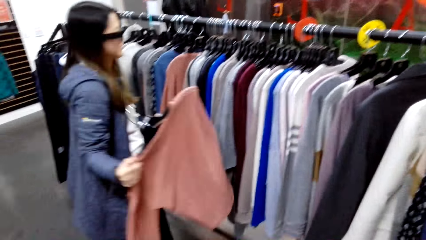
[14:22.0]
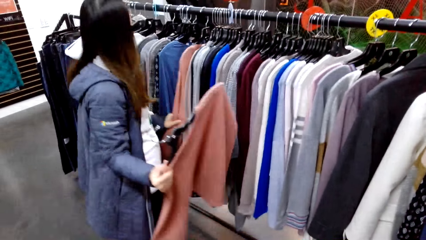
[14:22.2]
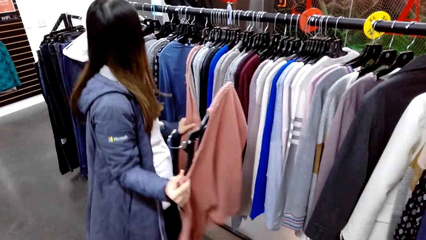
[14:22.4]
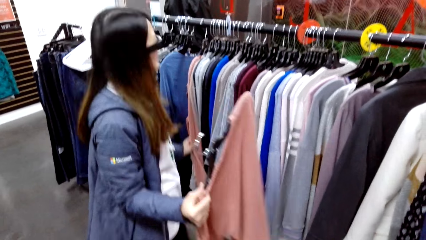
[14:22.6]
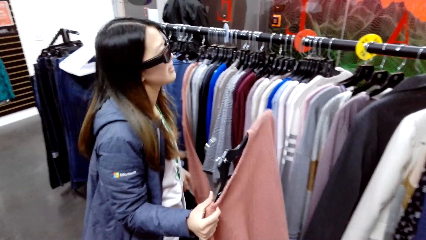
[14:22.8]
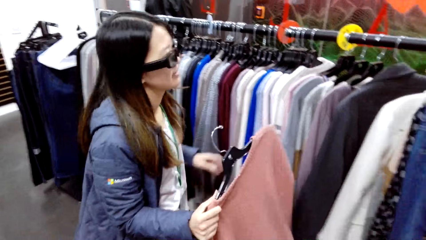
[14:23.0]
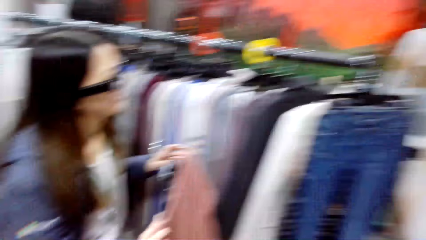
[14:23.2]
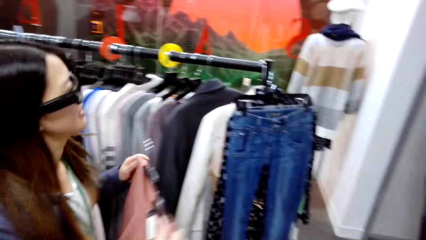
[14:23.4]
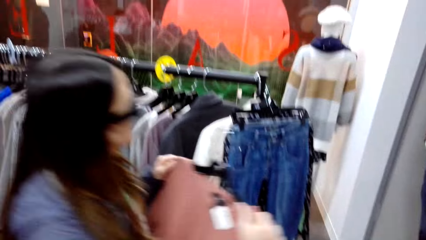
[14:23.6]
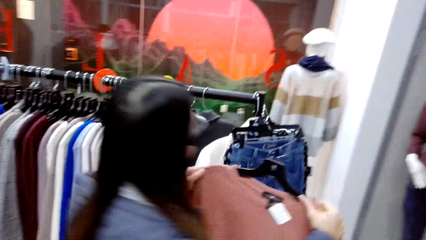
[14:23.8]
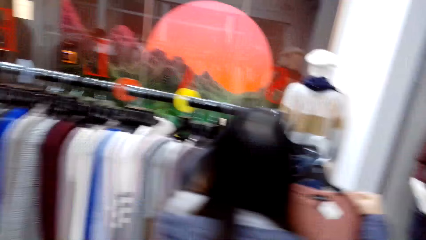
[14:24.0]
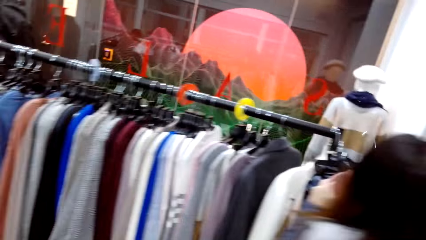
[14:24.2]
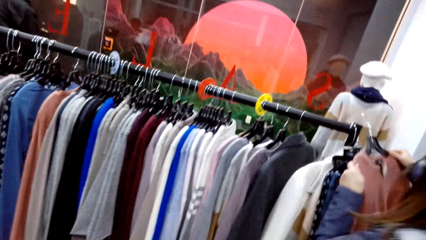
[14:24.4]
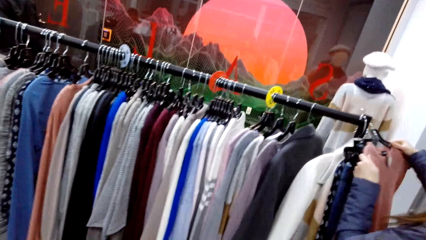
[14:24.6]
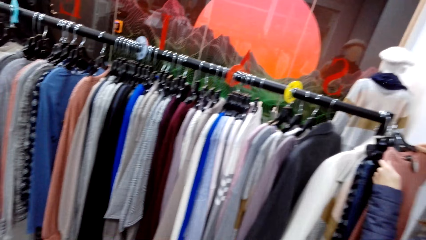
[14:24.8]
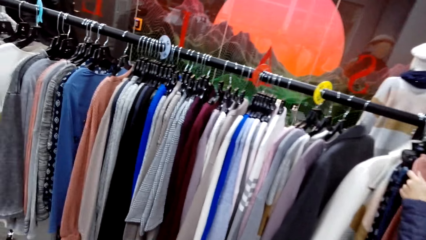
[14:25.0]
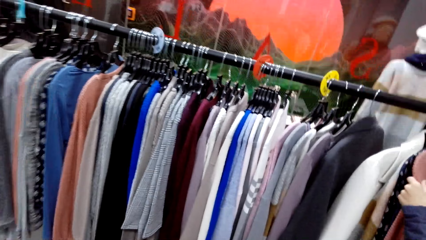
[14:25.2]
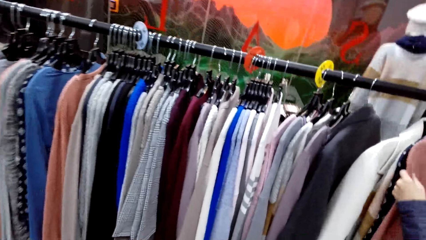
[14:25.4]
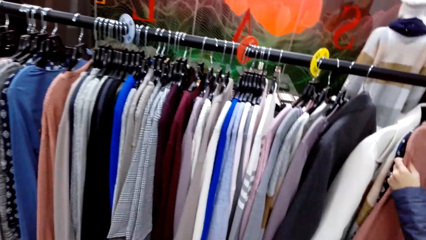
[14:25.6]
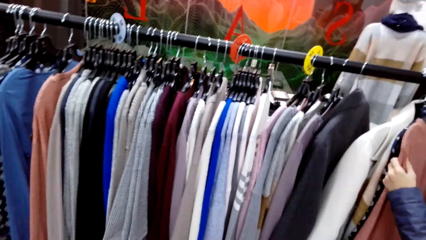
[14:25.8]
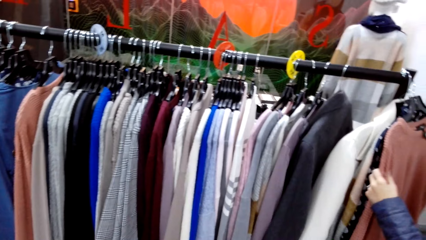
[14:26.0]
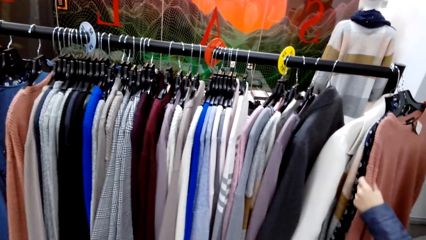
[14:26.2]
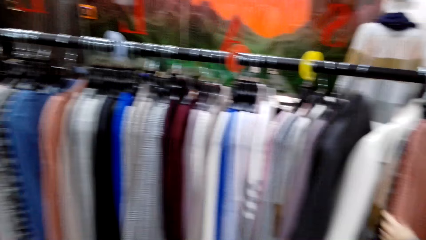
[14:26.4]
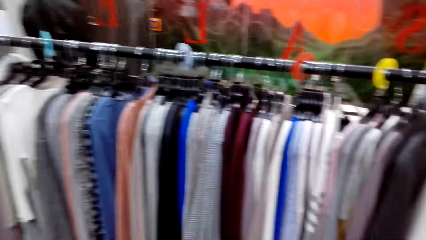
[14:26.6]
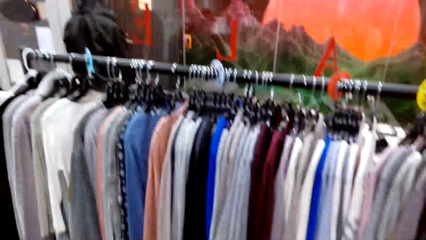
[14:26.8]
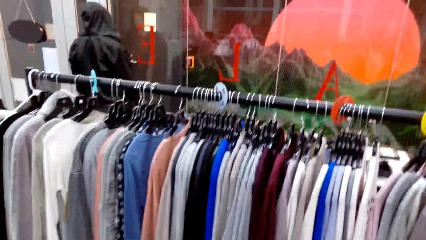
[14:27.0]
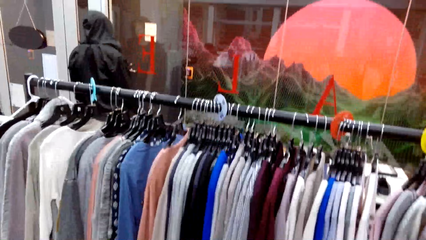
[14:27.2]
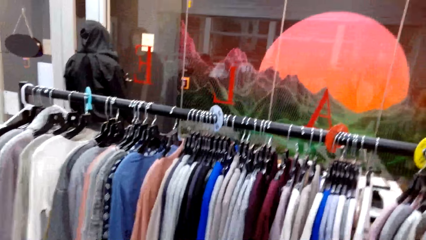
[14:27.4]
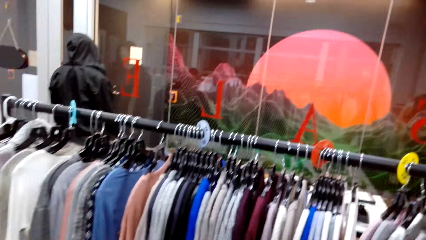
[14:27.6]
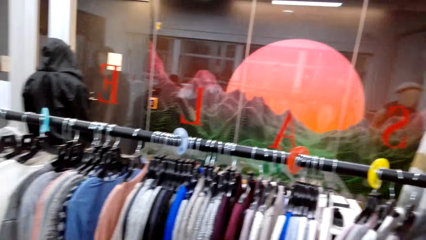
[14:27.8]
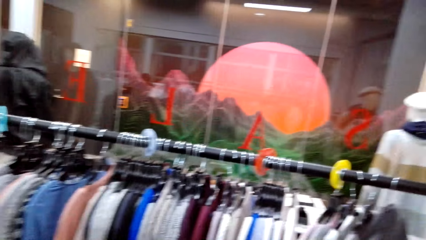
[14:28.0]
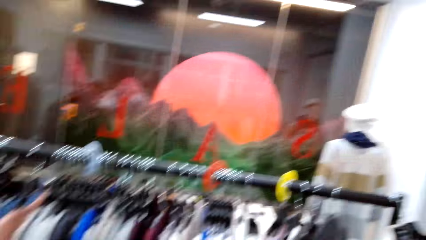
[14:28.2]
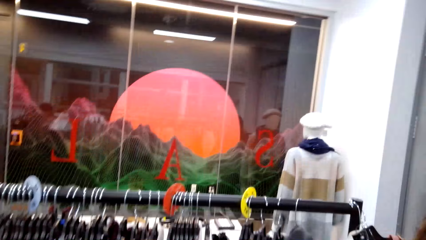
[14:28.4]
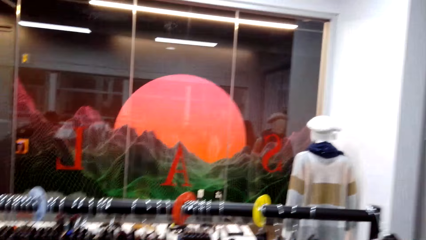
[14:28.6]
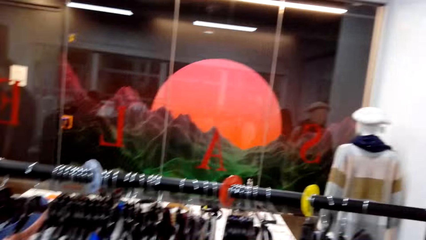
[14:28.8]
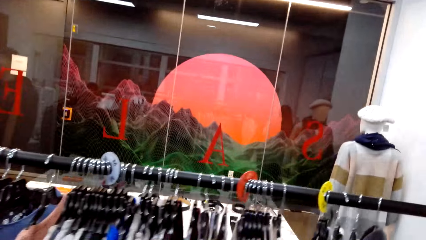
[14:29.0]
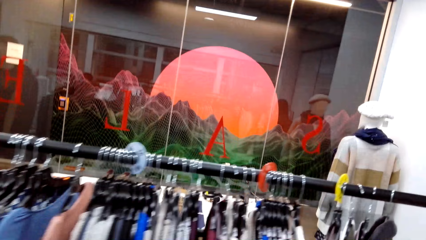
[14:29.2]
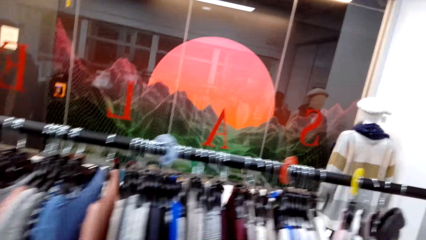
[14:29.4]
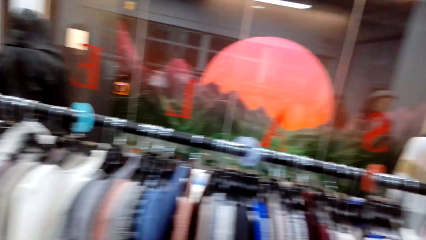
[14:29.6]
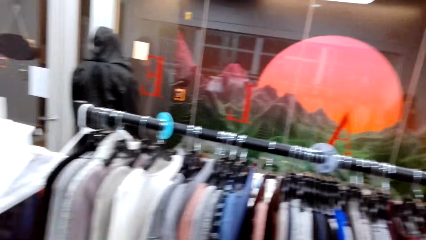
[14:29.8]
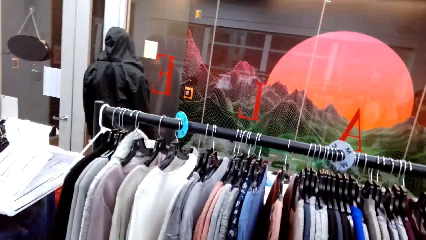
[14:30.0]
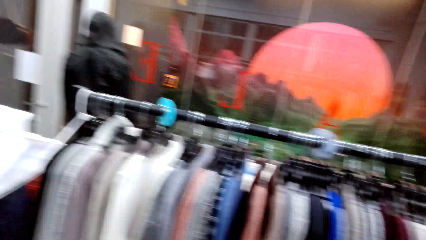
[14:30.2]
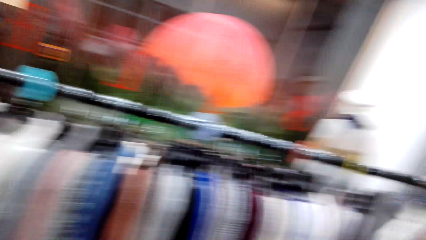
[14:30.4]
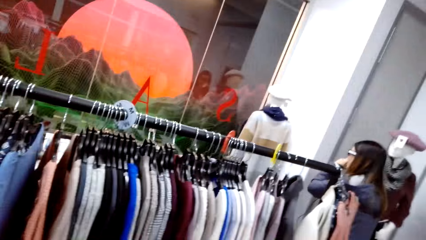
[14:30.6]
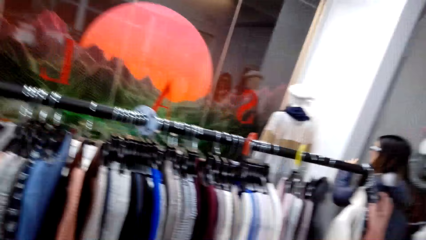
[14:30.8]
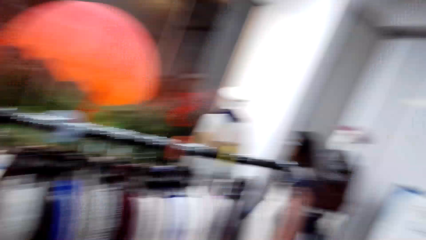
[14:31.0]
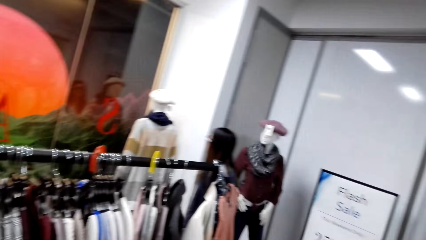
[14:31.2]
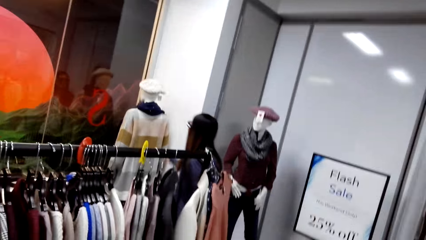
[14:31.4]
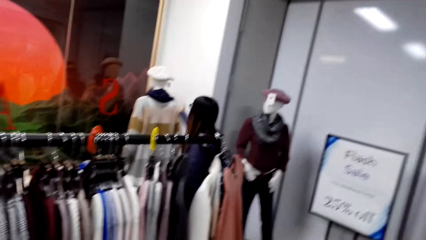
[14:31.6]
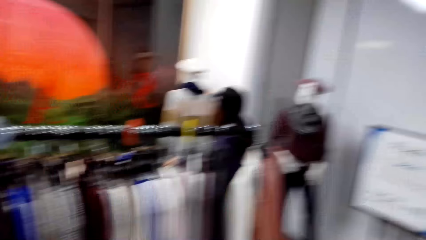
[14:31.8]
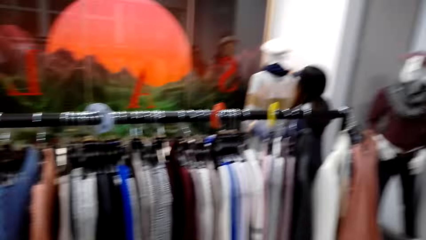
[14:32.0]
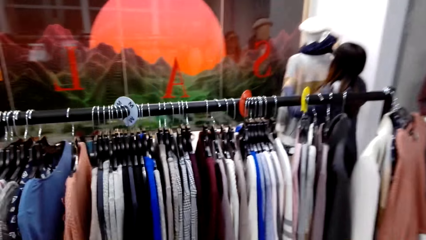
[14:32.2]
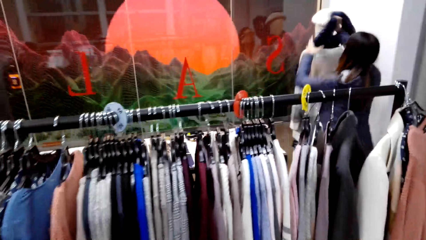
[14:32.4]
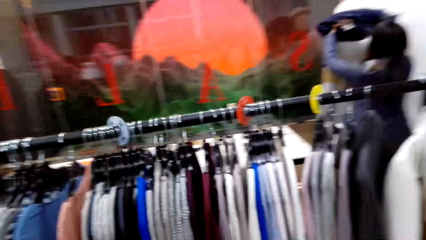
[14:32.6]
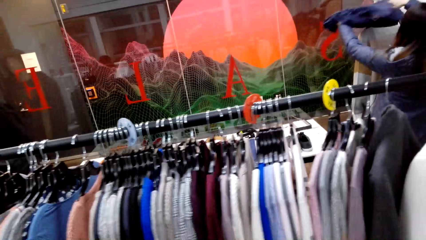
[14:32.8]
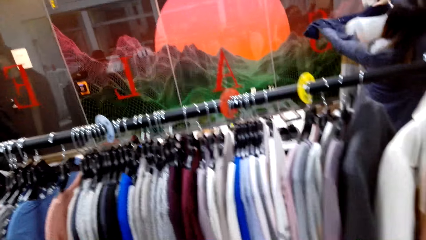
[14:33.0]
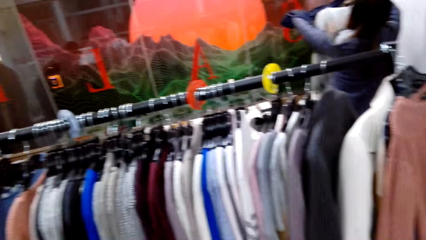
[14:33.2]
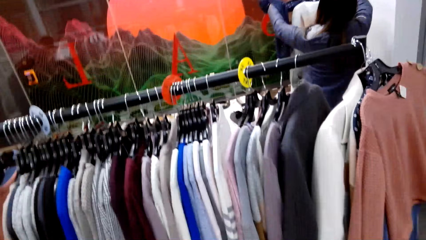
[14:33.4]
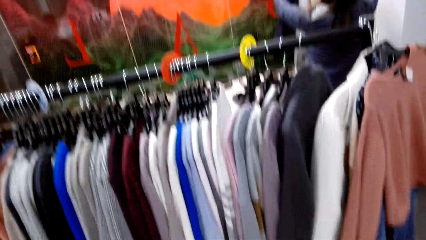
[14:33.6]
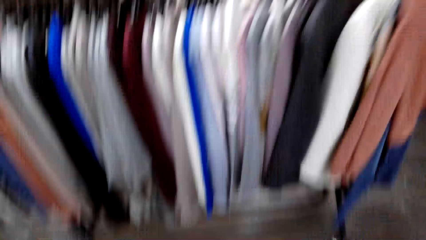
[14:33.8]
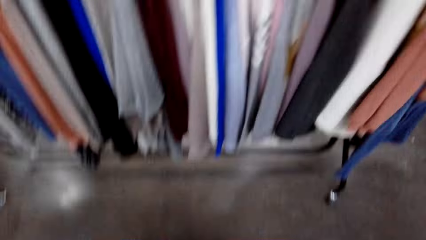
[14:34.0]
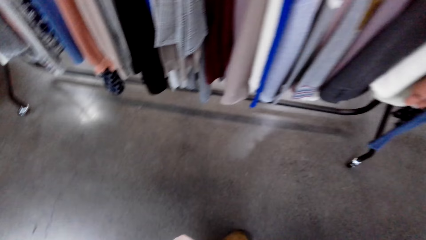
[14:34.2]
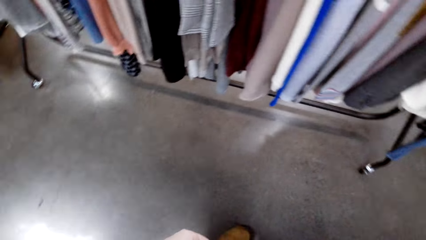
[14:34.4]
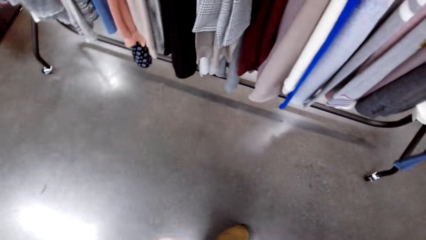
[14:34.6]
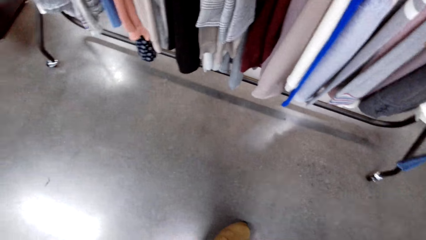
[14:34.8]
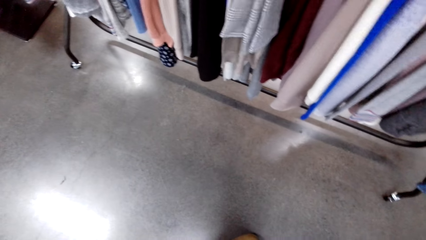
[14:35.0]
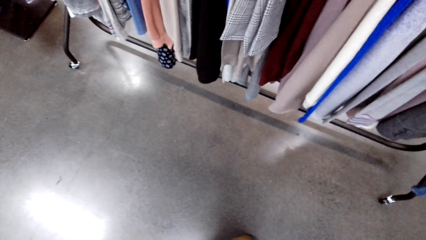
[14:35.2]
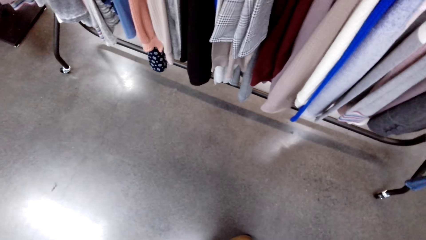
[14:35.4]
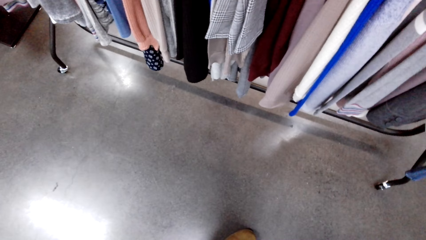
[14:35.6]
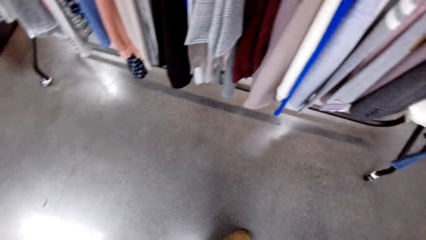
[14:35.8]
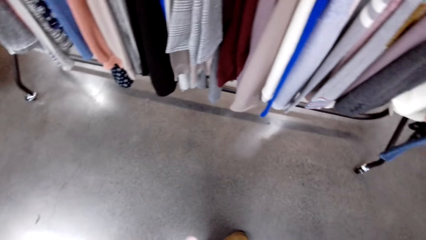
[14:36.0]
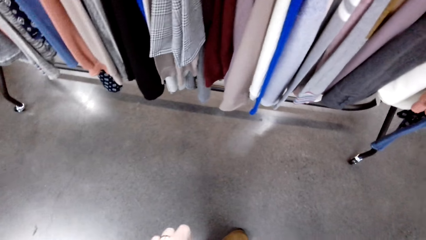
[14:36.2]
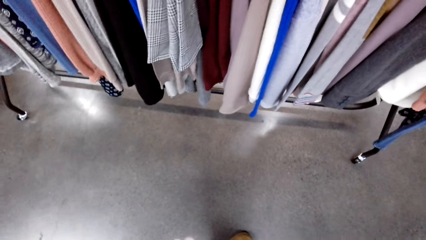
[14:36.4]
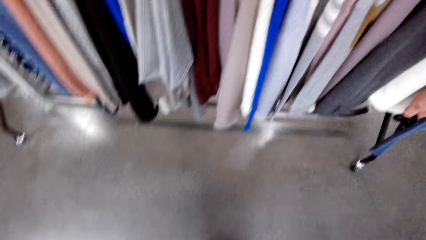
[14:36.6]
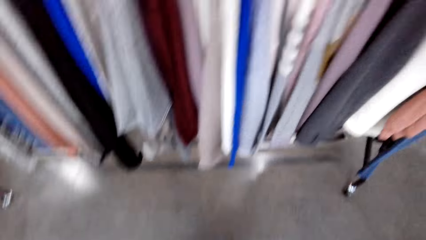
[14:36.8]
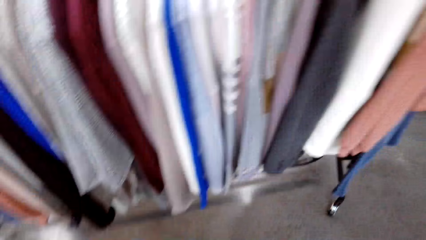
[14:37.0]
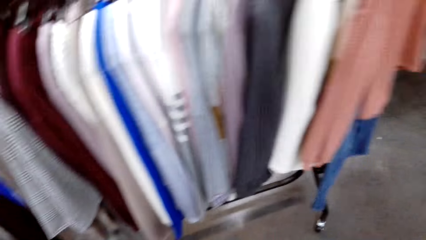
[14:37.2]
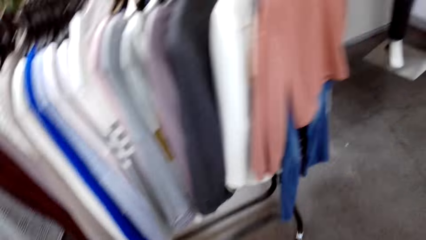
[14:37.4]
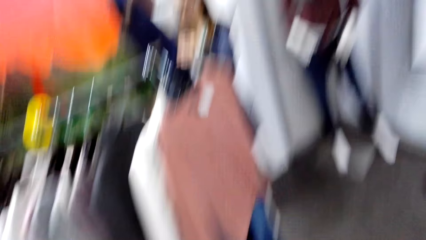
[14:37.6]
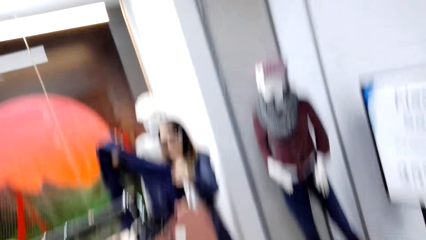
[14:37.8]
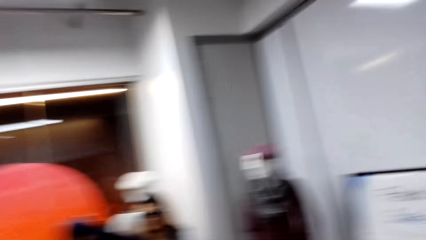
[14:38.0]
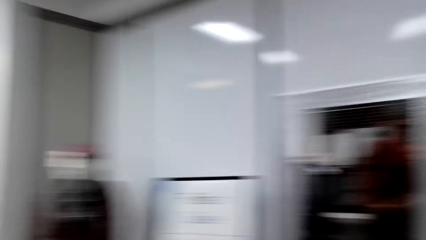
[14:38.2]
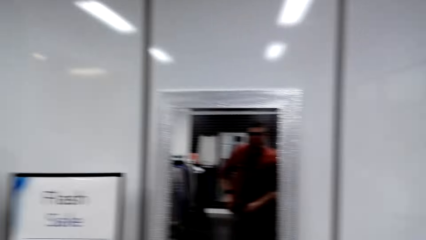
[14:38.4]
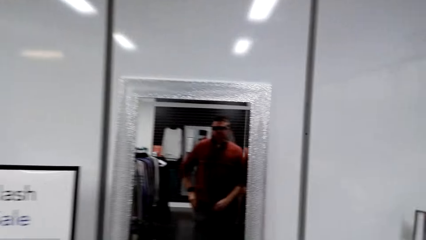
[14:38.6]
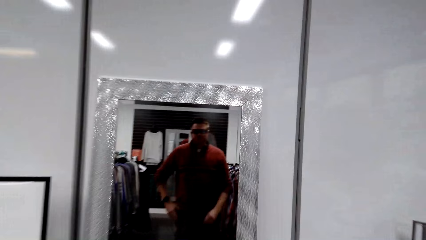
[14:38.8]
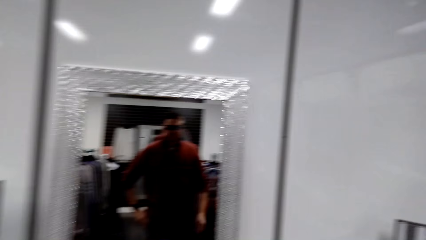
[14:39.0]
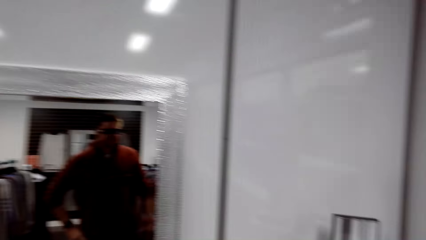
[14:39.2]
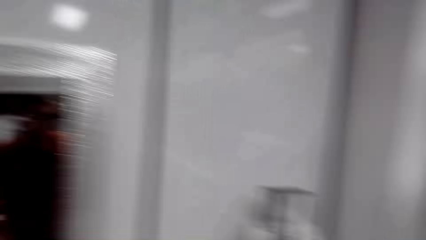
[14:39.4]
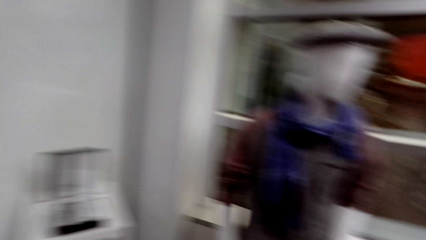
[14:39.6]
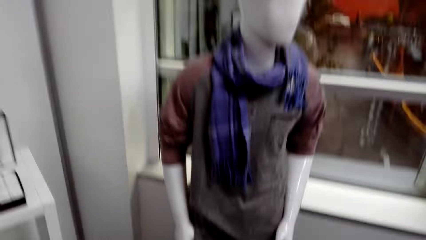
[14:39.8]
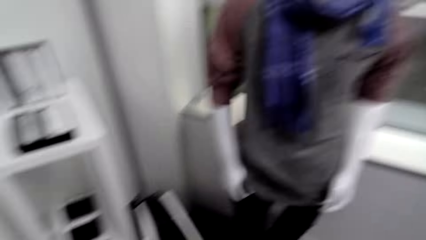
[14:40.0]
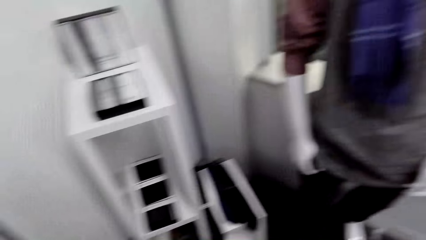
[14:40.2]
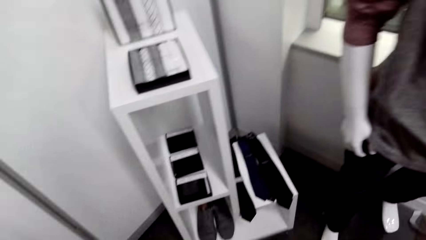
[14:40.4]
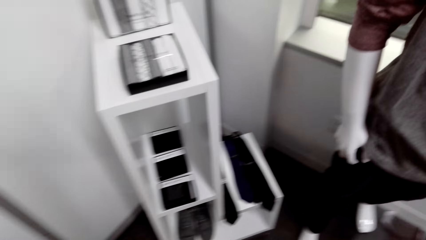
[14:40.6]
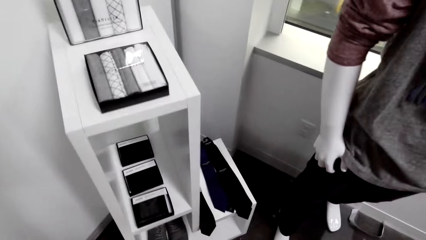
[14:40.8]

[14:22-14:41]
A woman holds a hanger. The woman walks and hangs the cloth. The woman picks up the scarf. The camera wearer walks around.
